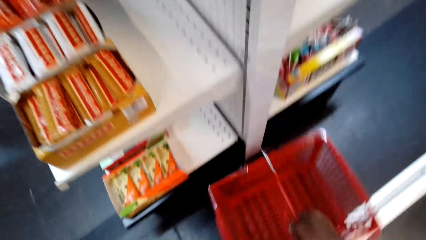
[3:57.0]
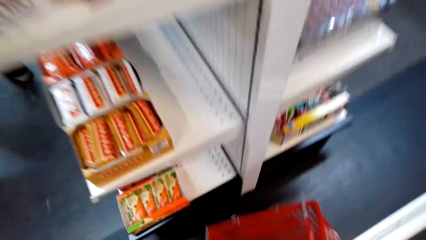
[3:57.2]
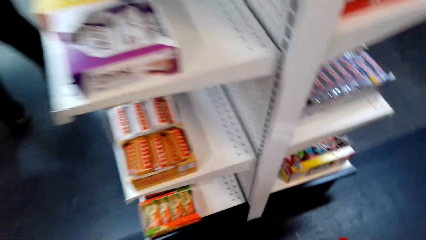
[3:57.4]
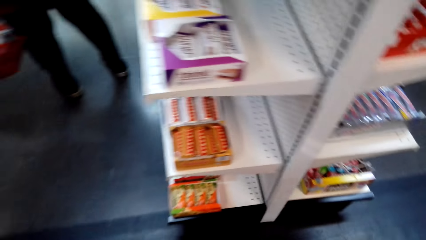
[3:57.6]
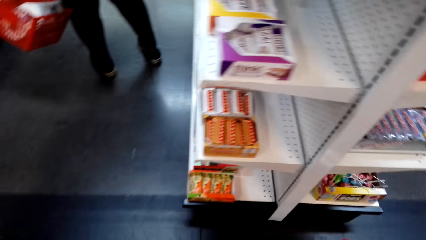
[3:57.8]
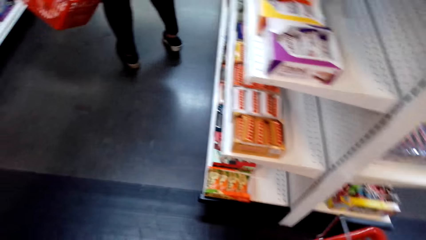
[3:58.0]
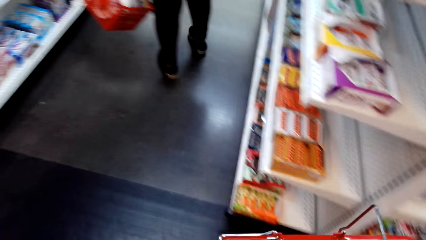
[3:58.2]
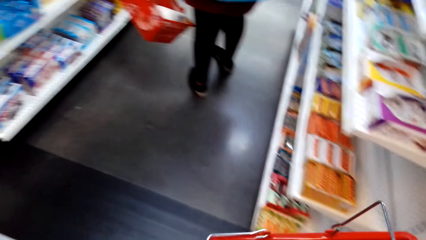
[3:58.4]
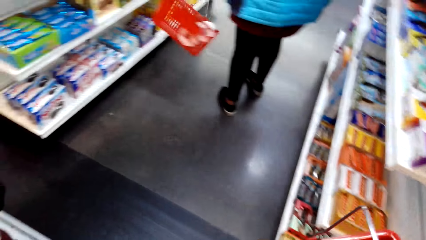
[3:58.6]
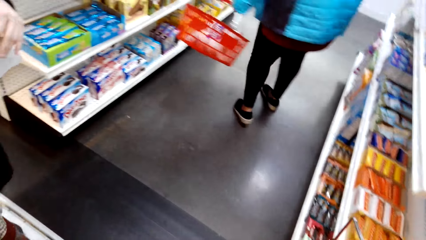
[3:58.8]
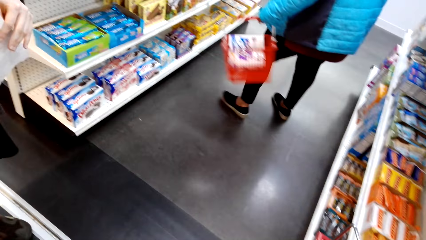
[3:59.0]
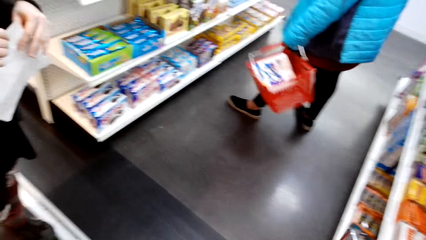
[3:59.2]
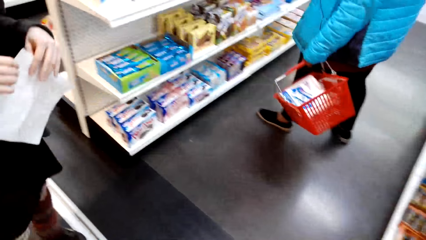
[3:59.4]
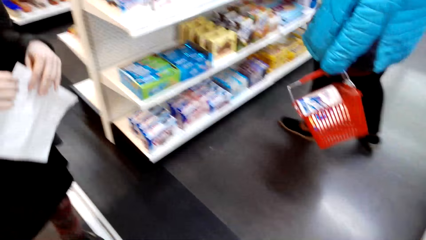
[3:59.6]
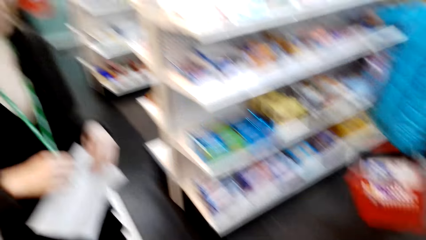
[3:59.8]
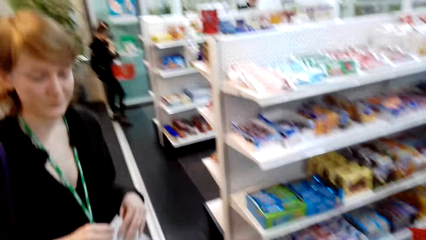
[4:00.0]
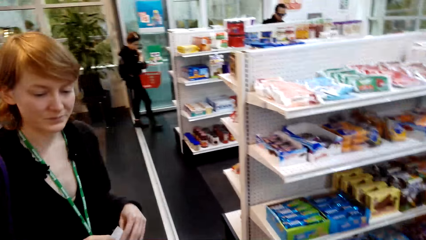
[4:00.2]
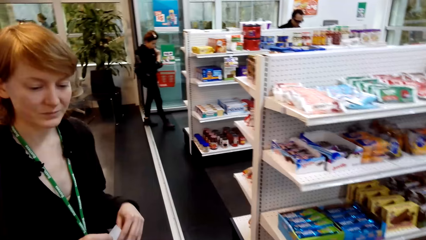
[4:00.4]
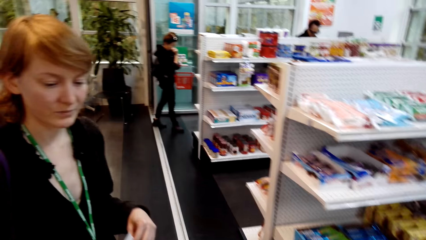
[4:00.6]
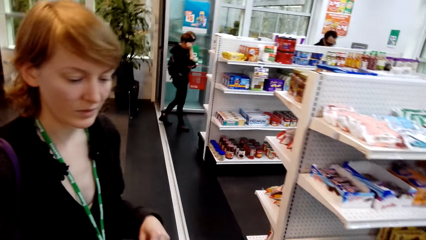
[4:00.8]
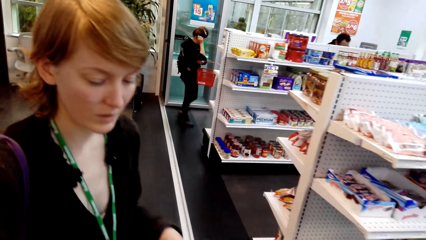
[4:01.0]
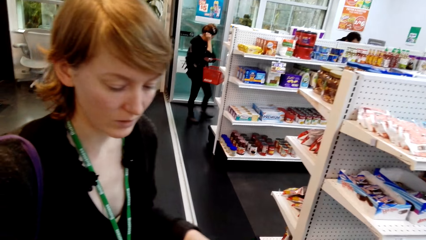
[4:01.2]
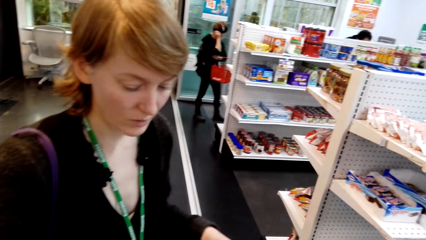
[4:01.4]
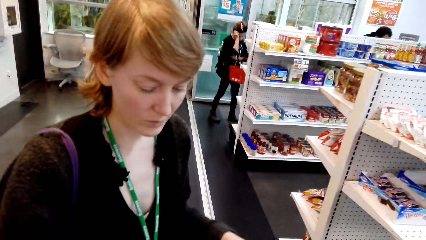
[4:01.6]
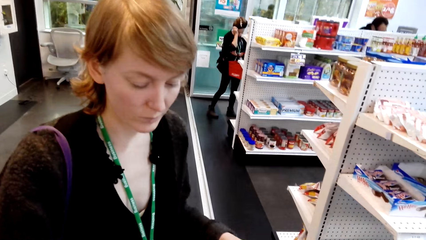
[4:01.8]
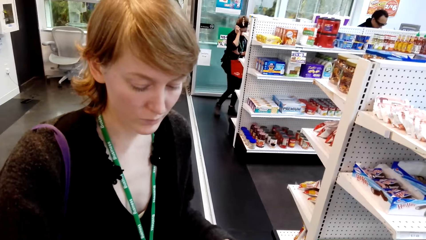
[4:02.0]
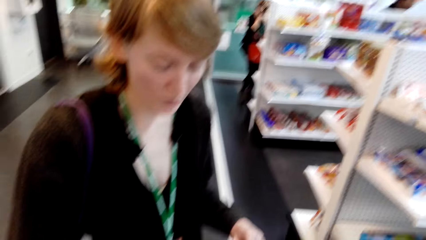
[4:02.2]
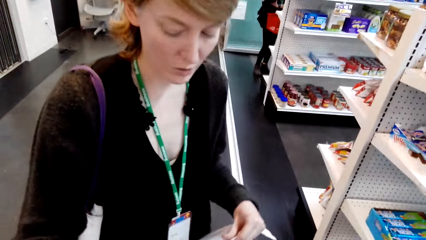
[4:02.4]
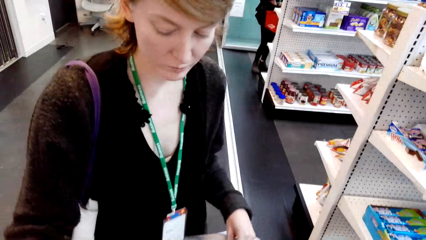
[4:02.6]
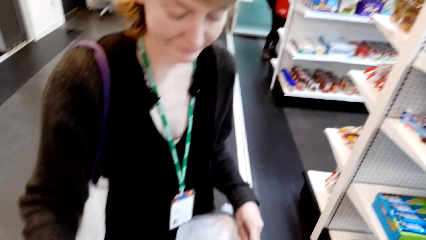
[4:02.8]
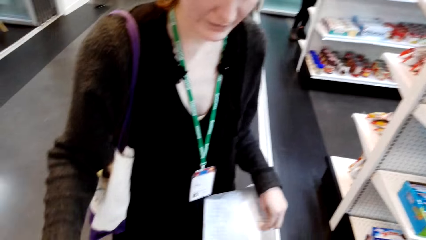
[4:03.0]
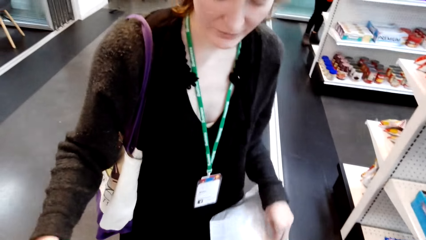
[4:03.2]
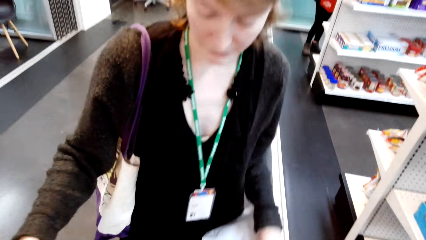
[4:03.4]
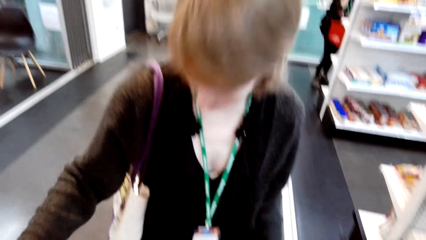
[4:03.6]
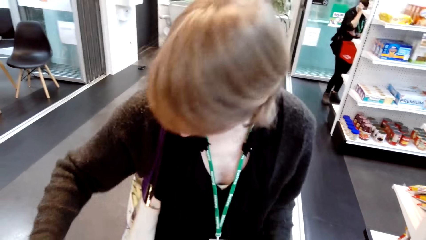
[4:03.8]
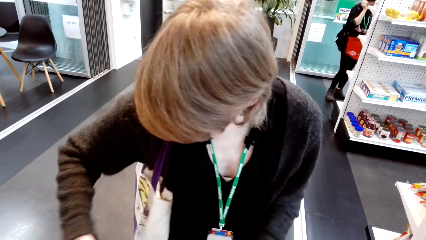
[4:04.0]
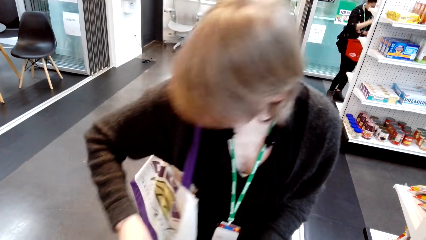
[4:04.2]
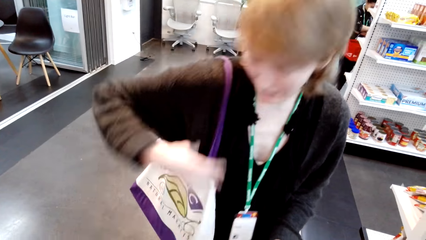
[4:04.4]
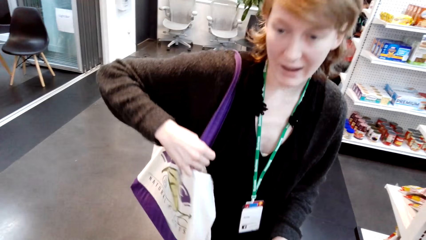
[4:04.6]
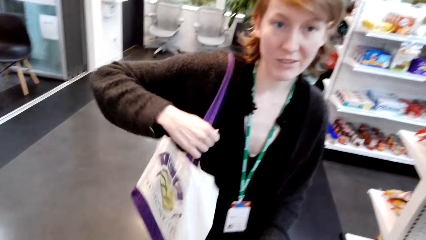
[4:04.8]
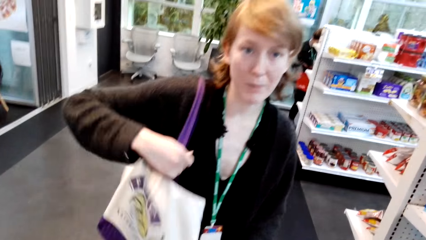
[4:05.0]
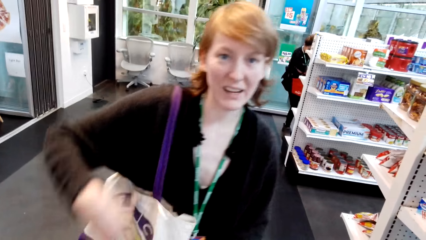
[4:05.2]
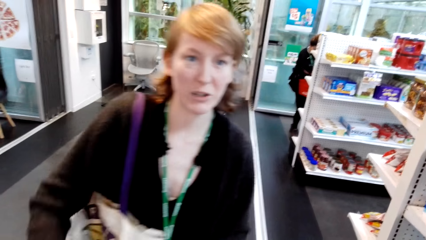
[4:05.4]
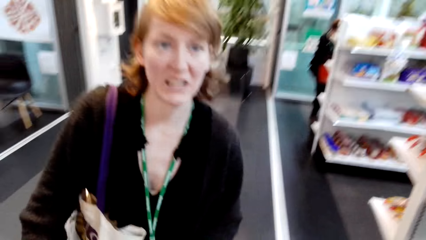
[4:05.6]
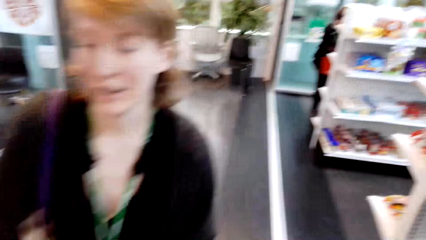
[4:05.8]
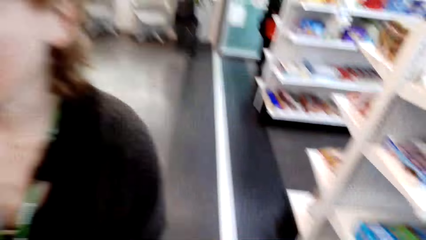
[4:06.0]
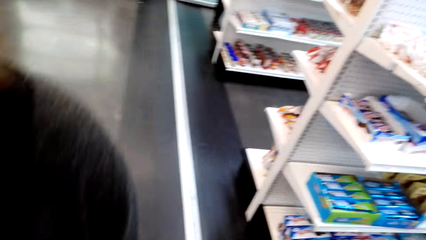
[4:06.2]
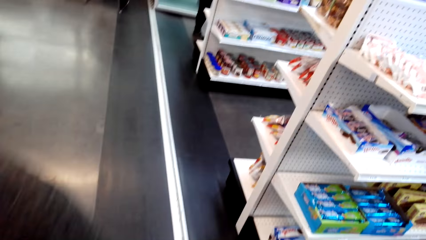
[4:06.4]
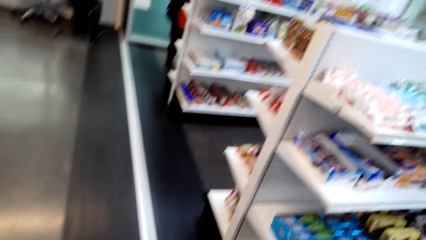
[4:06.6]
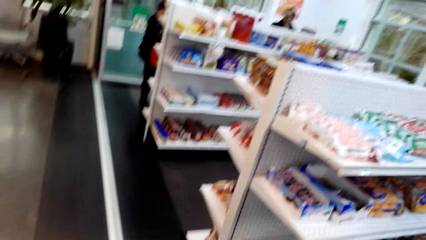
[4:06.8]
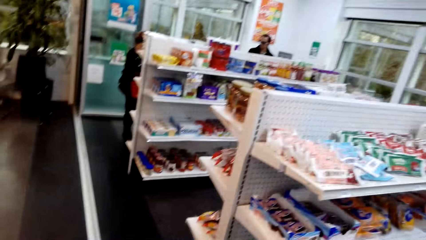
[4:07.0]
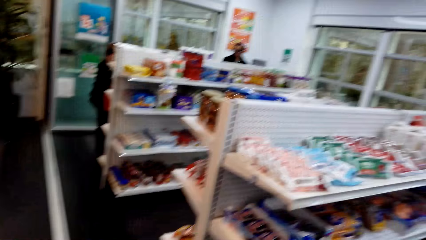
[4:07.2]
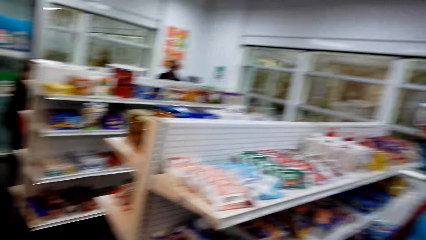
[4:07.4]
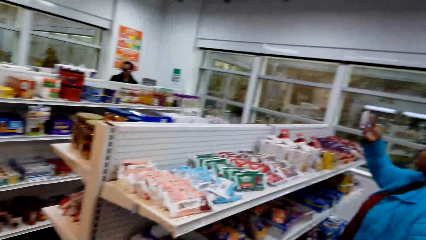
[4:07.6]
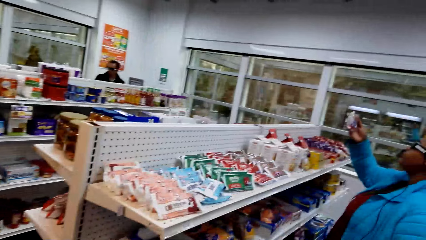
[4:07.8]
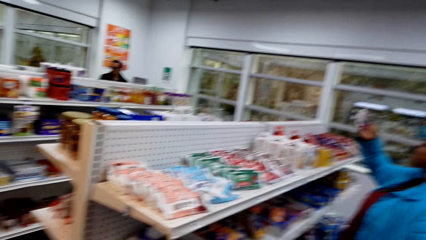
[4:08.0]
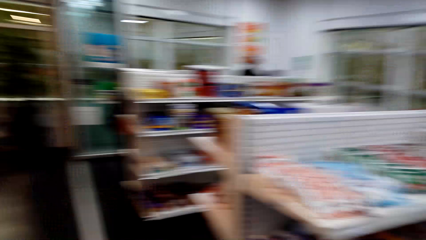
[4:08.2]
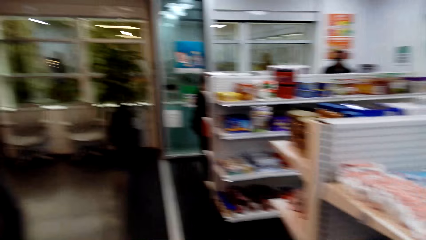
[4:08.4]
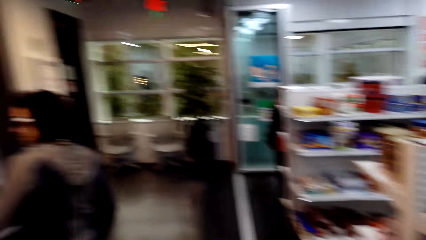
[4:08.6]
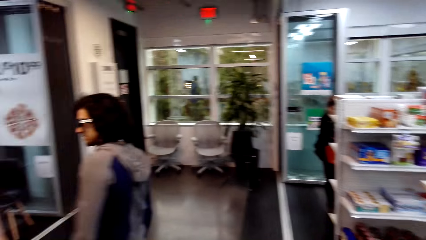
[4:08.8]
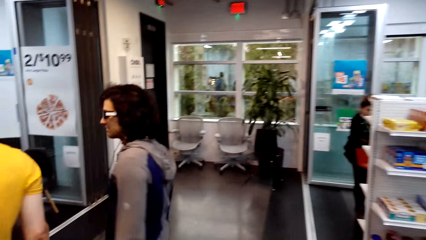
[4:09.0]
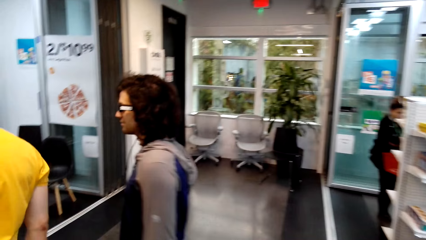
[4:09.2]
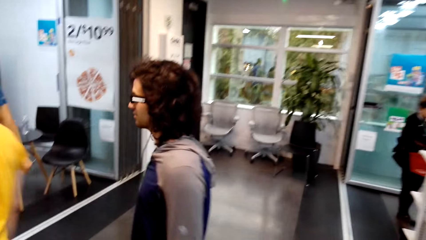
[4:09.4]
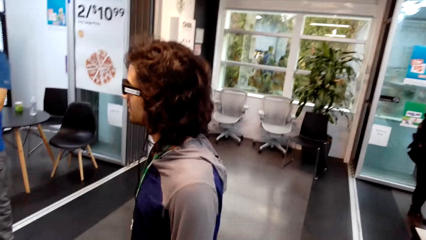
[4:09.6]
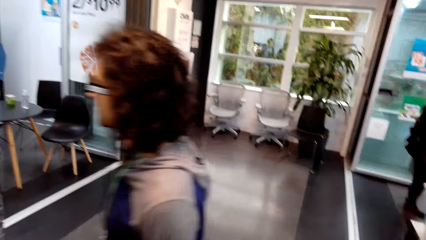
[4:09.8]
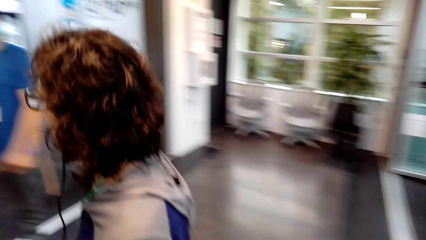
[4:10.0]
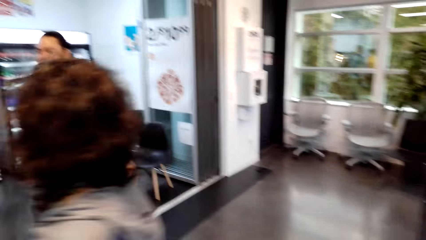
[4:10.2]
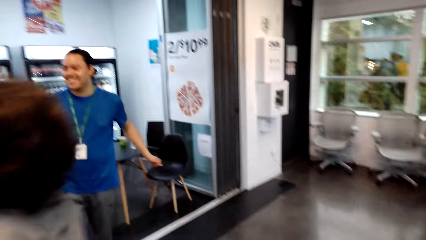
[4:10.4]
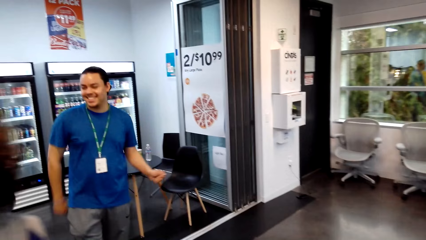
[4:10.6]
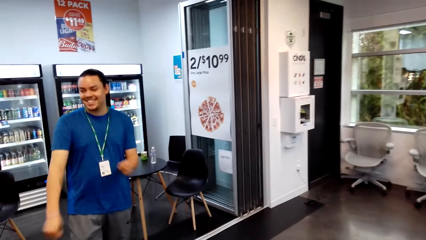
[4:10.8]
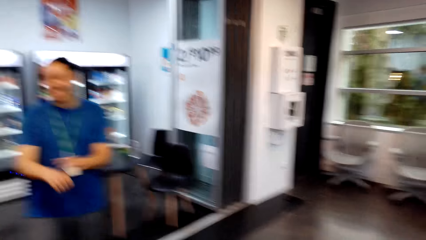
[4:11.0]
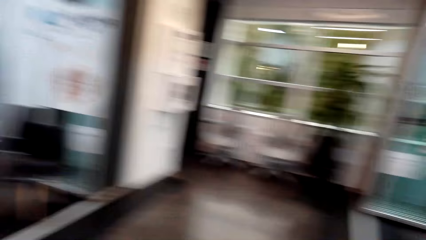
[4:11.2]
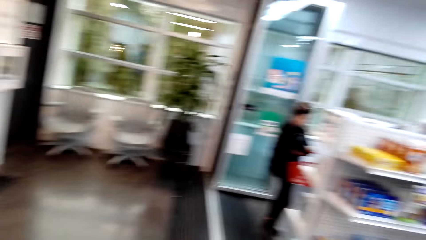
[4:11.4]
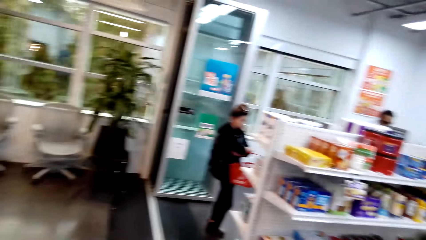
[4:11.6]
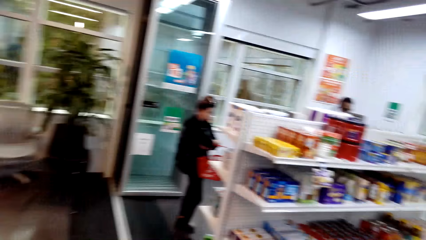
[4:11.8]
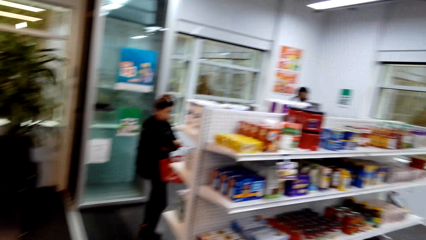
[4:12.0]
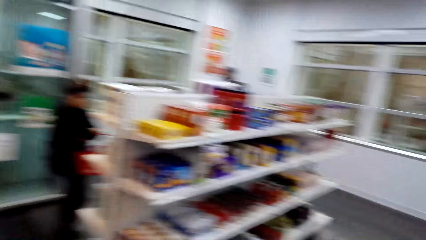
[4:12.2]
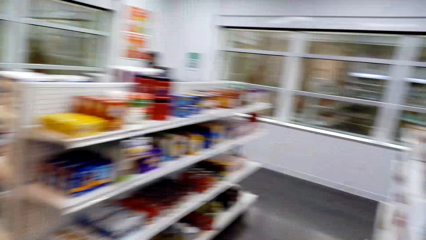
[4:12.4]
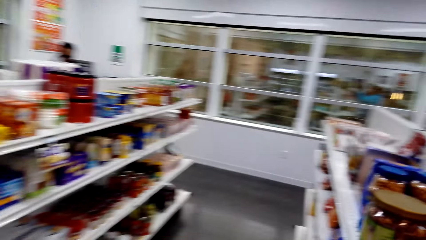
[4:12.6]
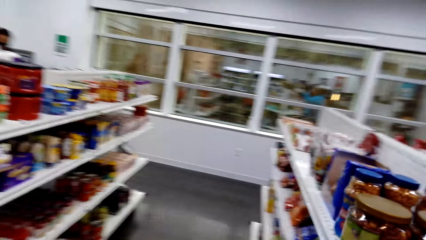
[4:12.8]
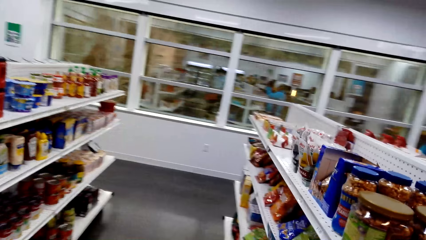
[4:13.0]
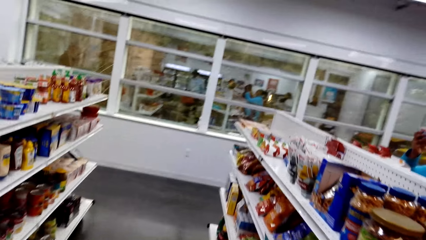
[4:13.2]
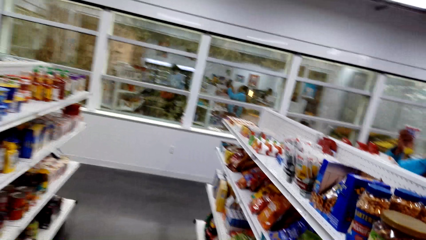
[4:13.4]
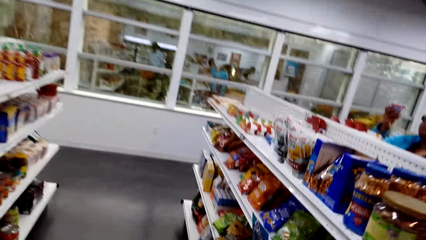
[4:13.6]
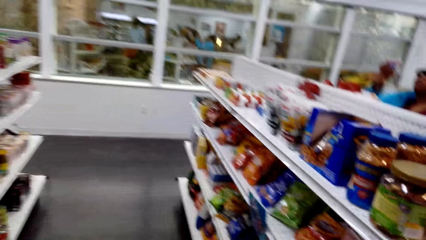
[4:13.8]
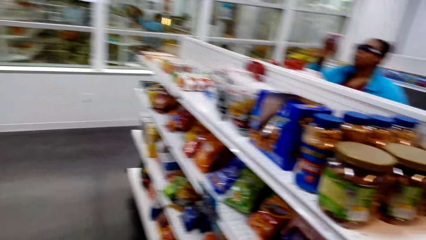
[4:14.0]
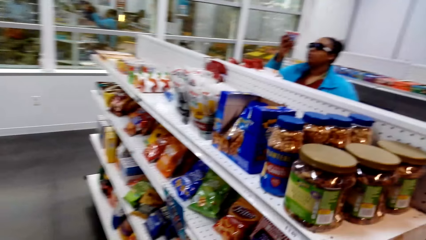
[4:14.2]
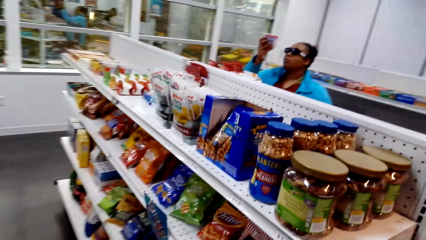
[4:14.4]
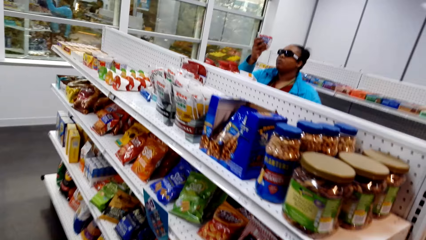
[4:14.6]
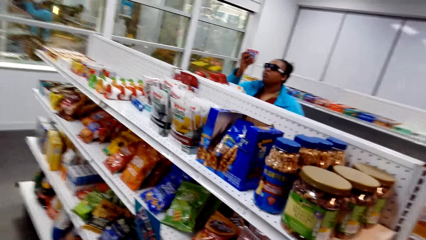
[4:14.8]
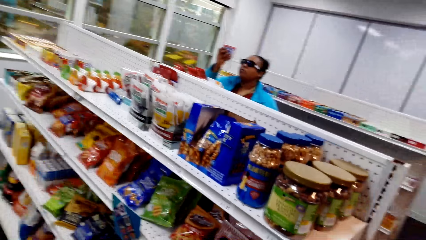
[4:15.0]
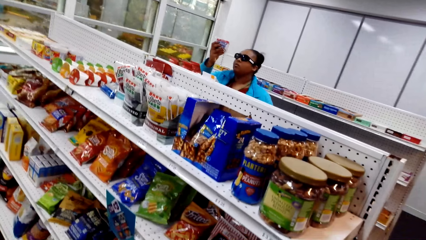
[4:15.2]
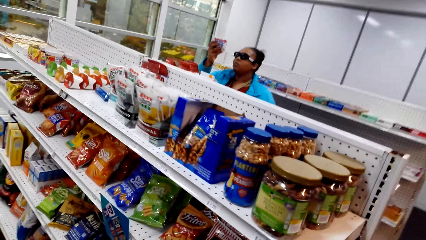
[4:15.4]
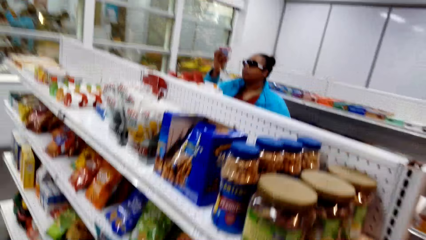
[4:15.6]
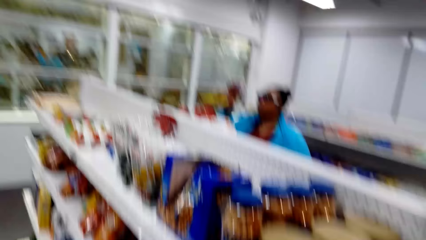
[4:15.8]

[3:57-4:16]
The camera wearer looks around and picks up the shopping basket. They talk with a lady and look around. The lady holds the paper. The camera wearer talks with the lady. The lady holds the bag. The camera wearer looks around. They talk with the lady, look around, and walk around.
